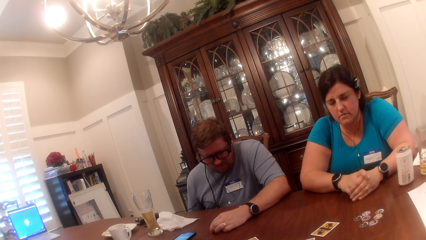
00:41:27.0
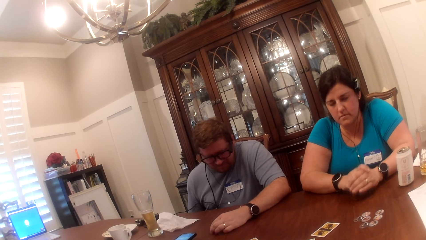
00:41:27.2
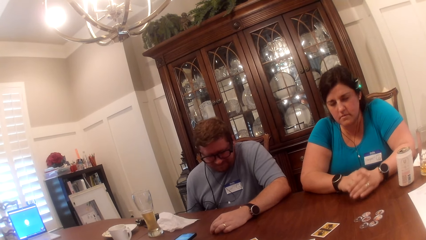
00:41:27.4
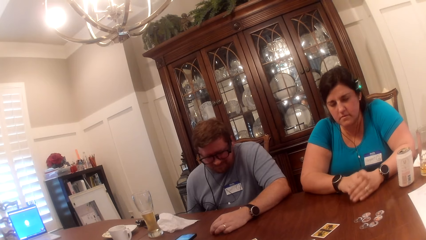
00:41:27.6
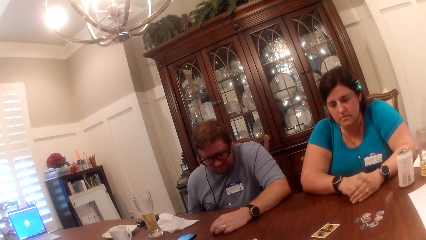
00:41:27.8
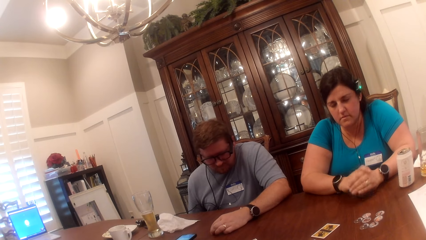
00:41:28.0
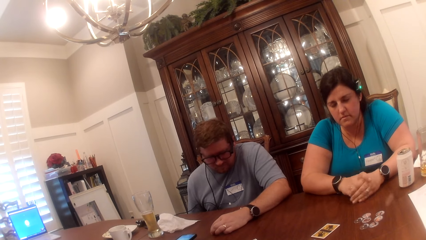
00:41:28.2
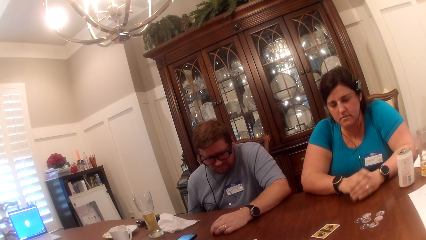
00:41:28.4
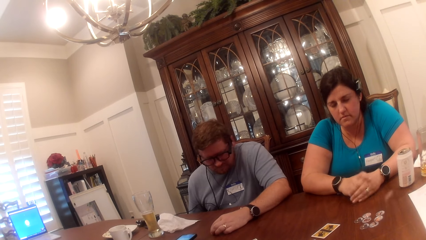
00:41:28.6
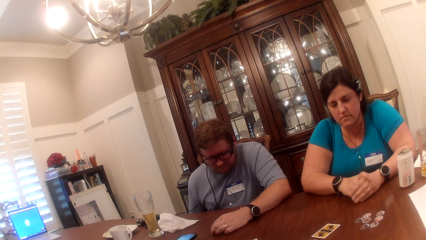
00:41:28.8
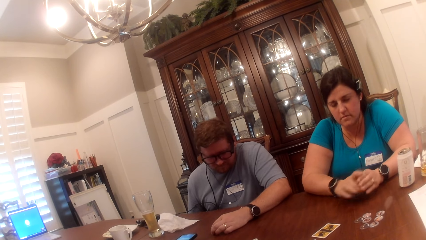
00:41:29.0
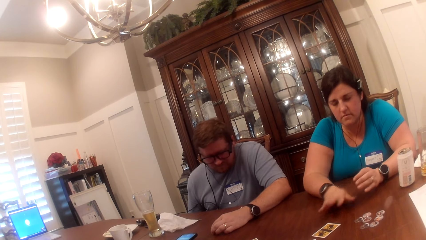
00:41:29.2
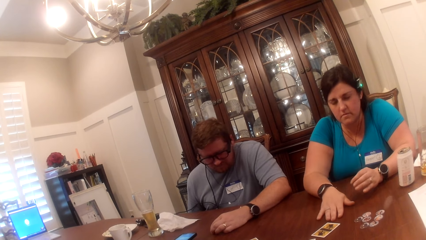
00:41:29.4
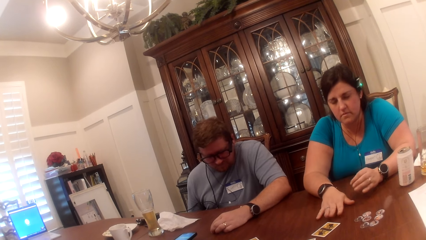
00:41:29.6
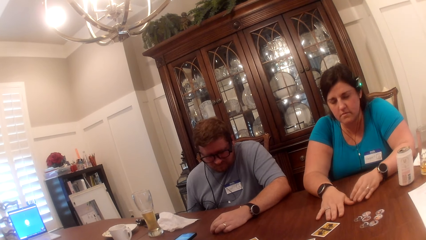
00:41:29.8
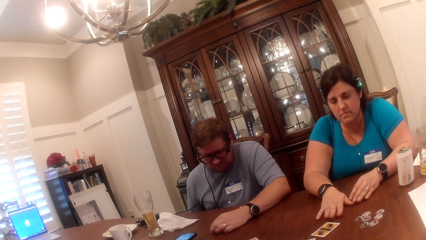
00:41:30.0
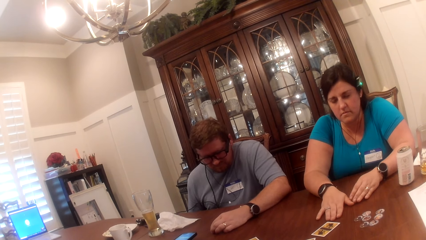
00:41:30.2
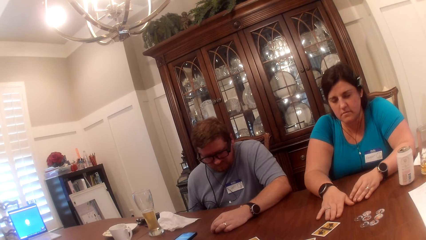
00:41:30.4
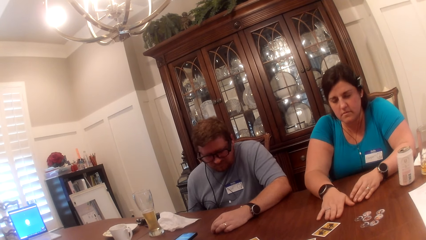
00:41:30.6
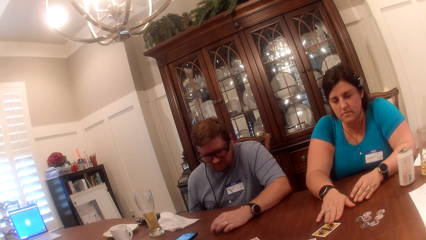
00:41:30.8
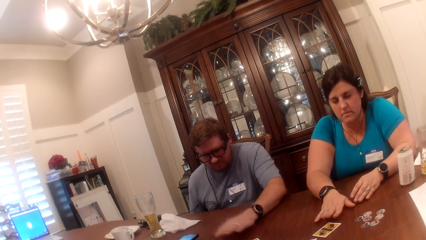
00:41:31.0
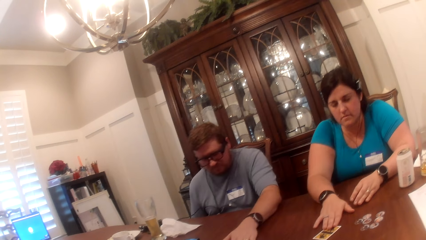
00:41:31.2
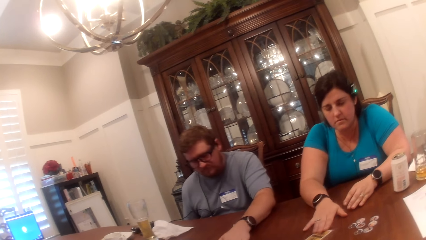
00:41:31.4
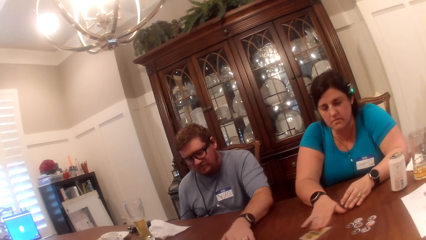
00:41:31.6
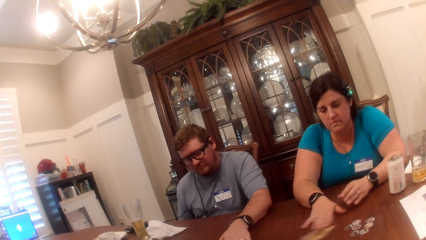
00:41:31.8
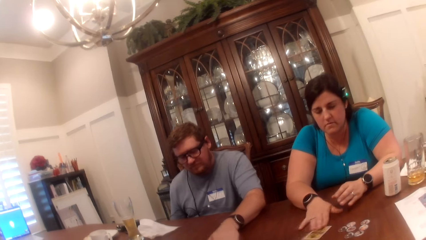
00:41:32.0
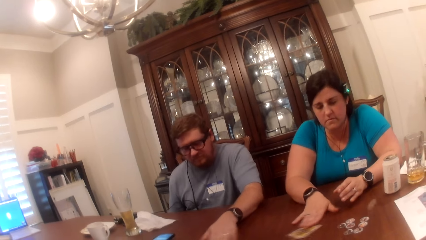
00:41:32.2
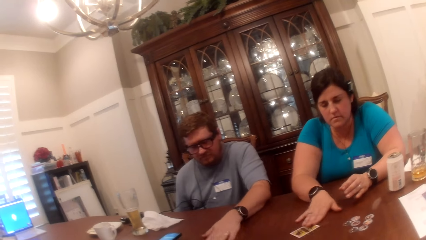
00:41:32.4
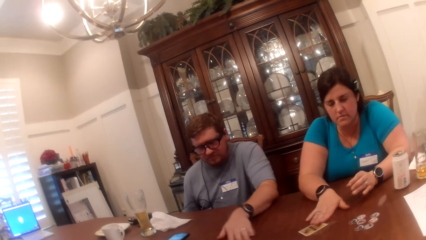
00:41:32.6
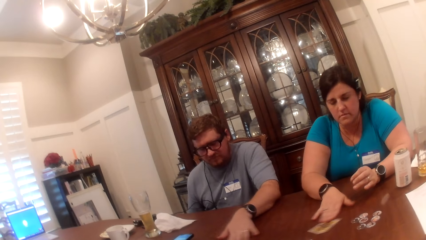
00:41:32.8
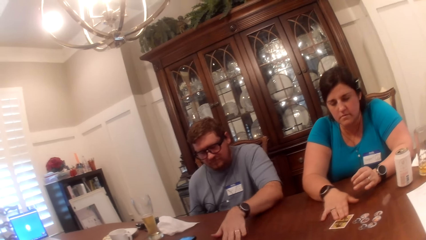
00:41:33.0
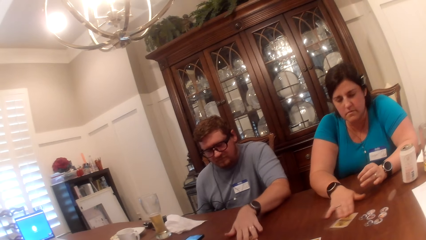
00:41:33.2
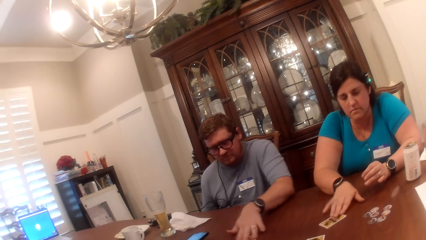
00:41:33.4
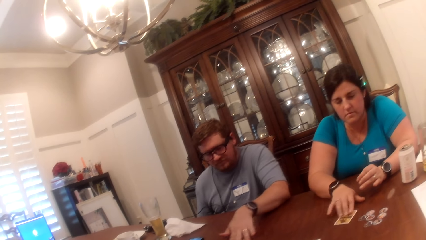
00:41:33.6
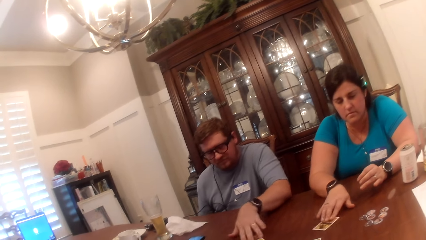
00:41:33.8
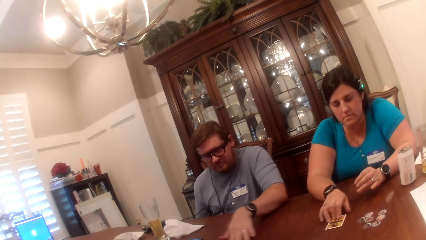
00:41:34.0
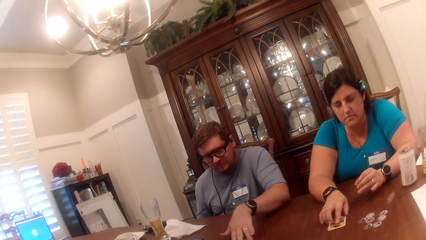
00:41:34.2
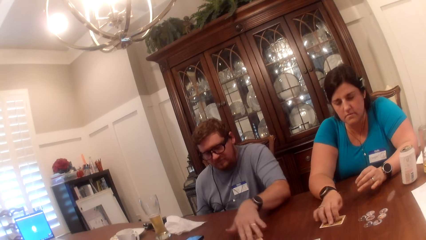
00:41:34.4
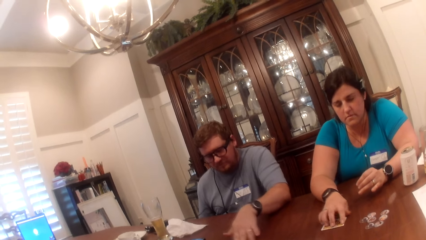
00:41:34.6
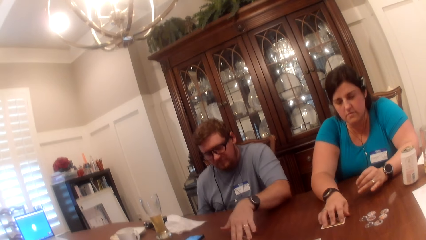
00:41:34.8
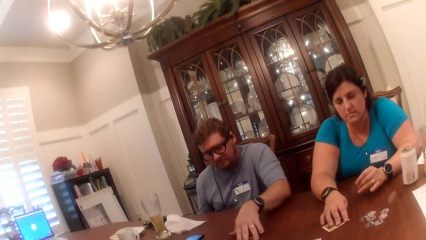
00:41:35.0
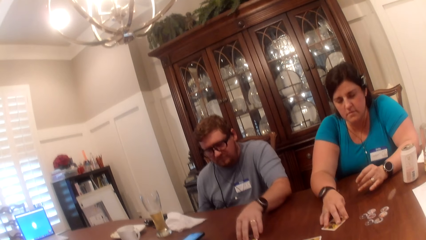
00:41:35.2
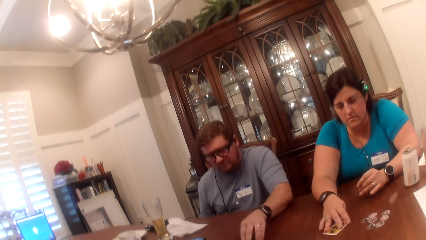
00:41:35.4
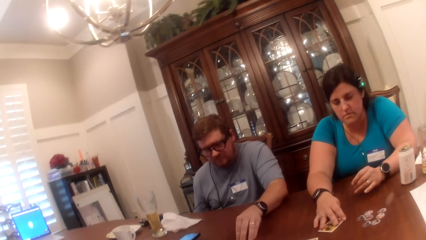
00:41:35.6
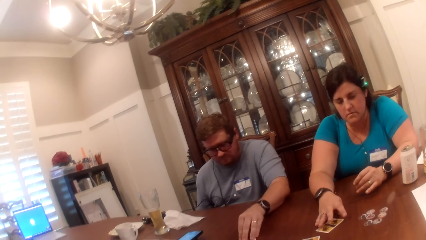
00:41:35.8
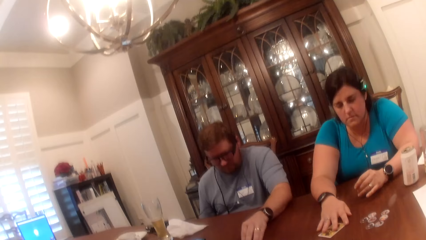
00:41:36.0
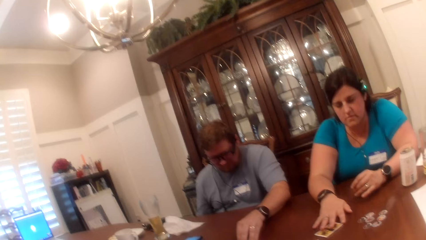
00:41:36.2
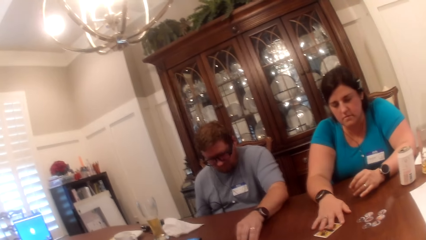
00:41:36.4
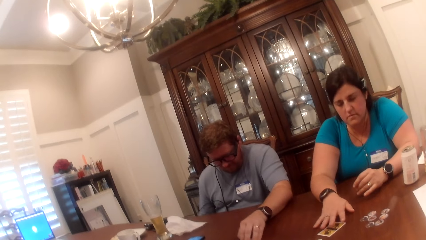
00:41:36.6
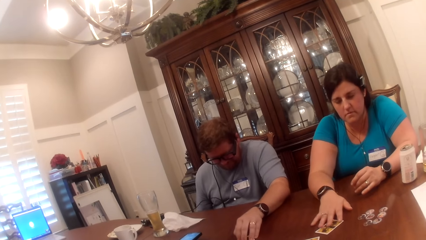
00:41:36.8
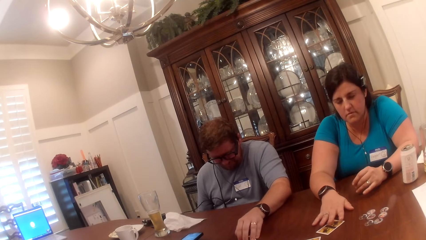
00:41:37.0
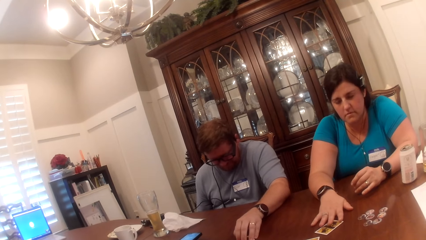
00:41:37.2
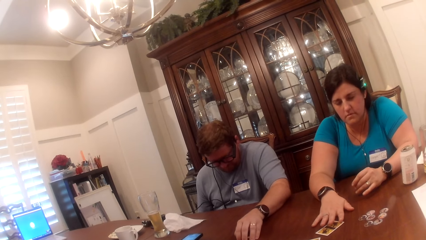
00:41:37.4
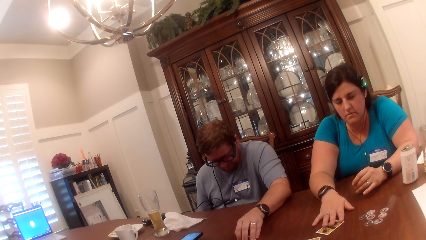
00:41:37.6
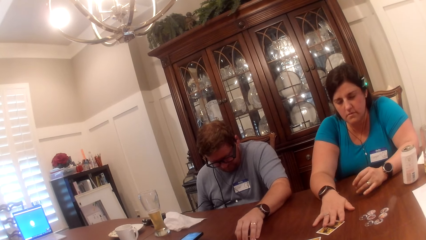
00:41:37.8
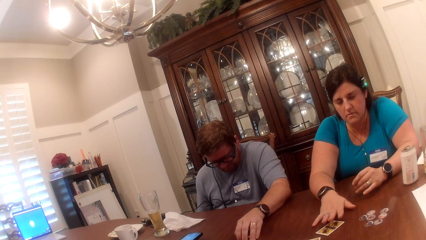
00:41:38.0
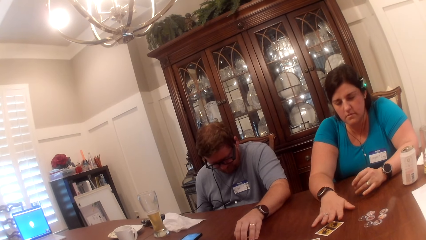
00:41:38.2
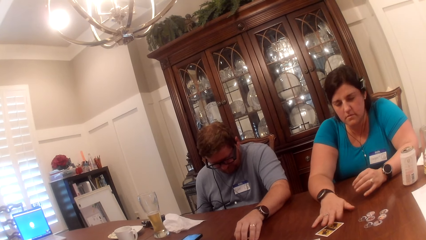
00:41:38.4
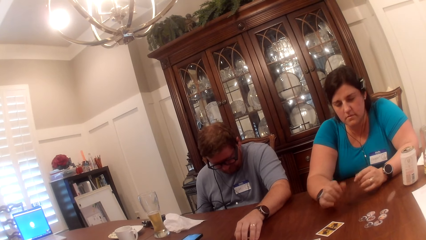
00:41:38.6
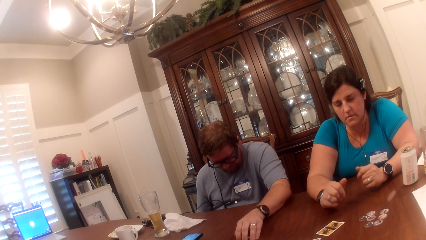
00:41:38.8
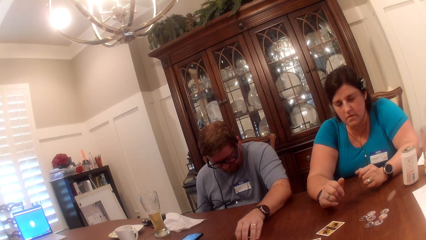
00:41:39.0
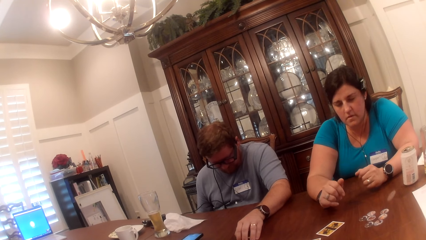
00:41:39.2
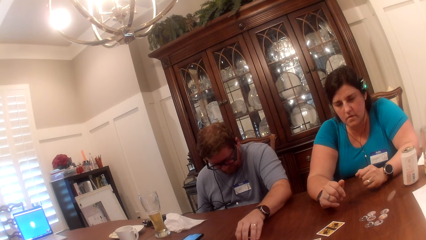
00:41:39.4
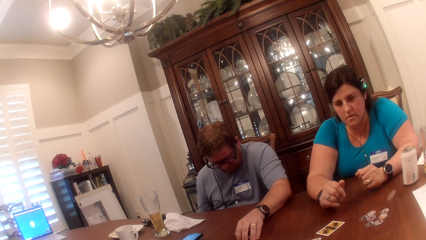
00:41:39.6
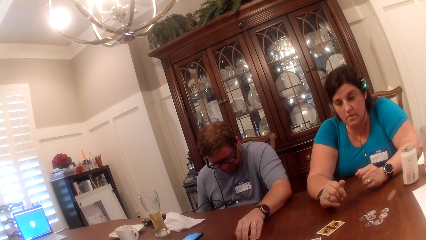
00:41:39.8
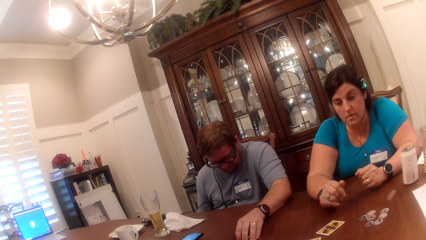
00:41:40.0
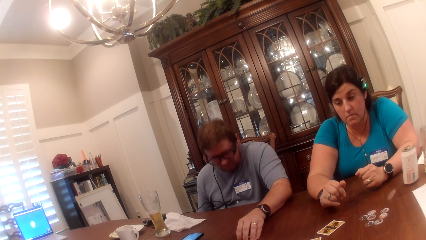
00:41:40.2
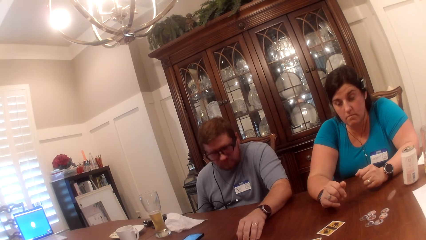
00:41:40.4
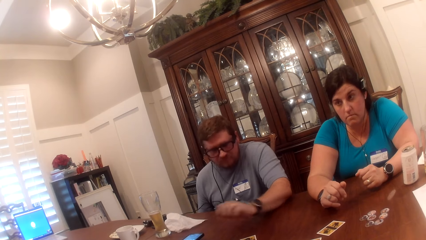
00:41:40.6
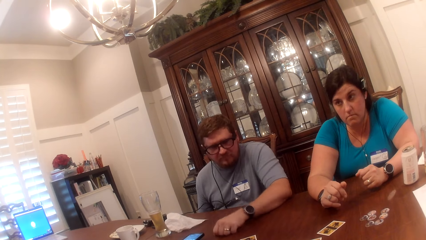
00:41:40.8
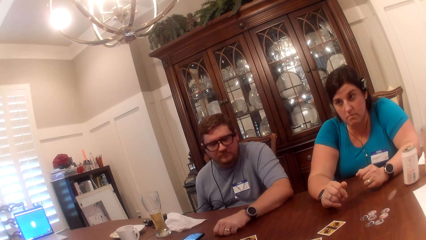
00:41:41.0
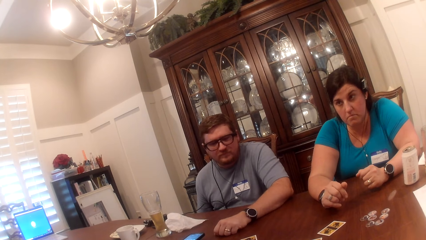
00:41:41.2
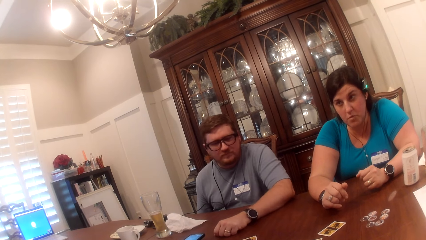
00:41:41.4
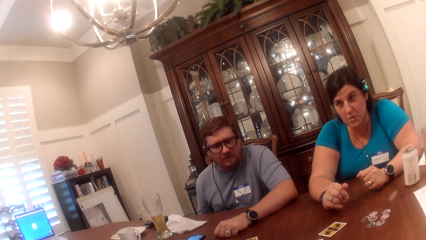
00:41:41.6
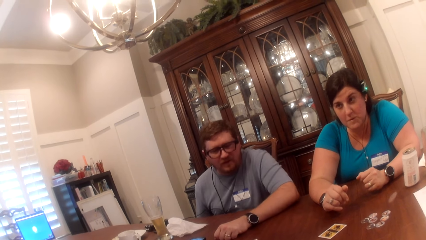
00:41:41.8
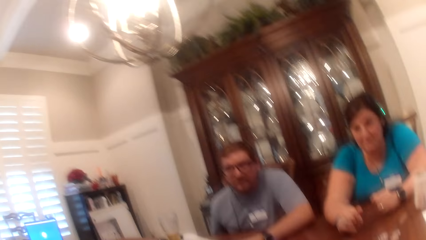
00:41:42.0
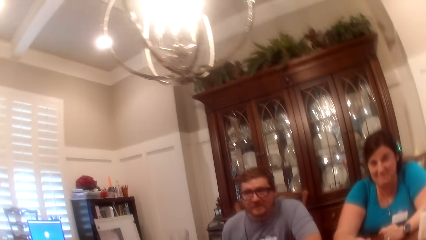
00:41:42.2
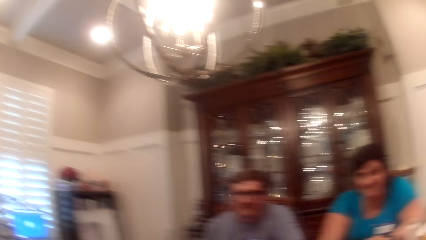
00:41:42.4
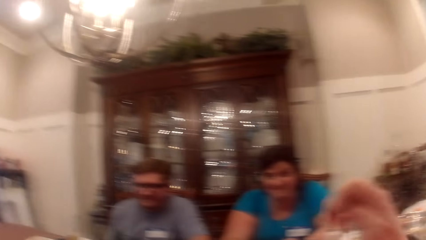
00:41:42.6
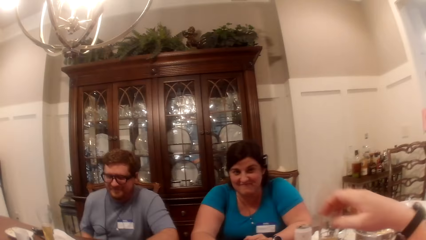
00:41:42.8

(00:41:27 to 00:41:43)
A woman places her right hand on the table. The woman taps the table with her right hand. The woman shakes the card on the table. A man places his left hand on a card on the table. The woman moves the card on the table around with her right hand. The man moves the card on the table with his left hand. The man shakes the card on the table. The woman turns the cards on the table with her right hand. The man places his left hand on the card on the table. The camera wearer looks around. The woman takes her right hand off the card on the table. The man takes his left hand off the card on the table. The man moves the hand on the table. The camera wearer interacts with the woman, the man, and another man at the table. They look around.
